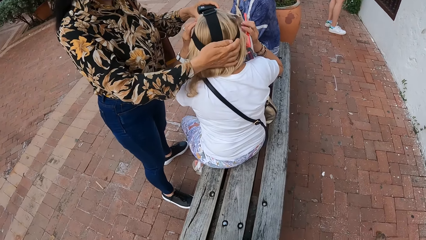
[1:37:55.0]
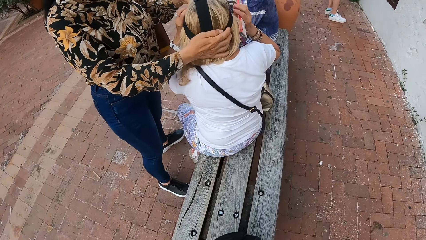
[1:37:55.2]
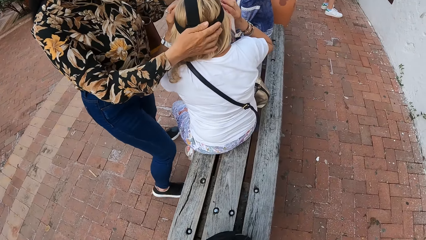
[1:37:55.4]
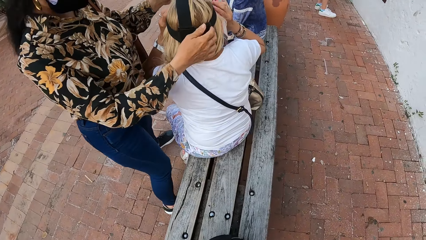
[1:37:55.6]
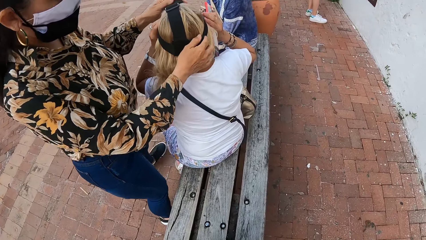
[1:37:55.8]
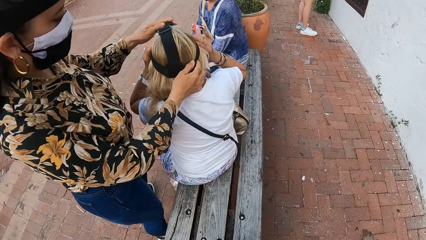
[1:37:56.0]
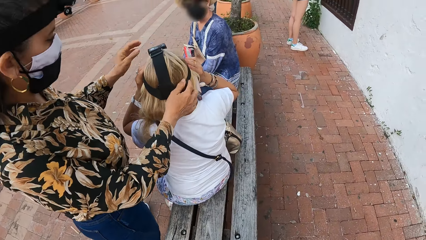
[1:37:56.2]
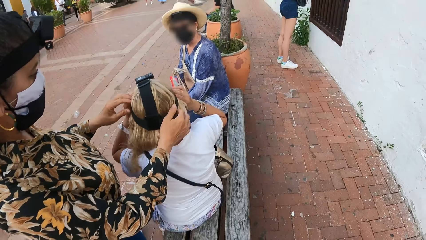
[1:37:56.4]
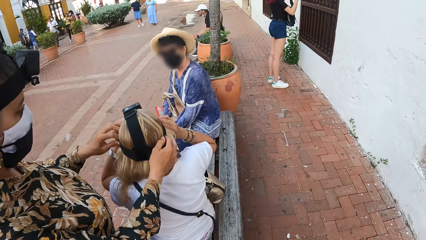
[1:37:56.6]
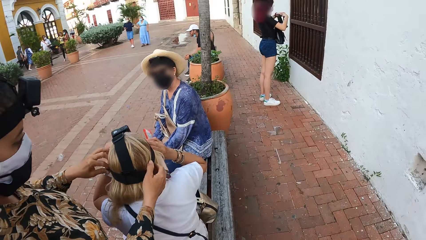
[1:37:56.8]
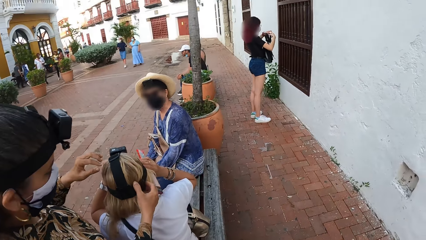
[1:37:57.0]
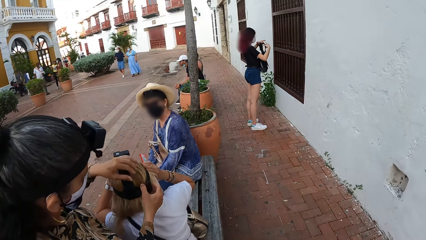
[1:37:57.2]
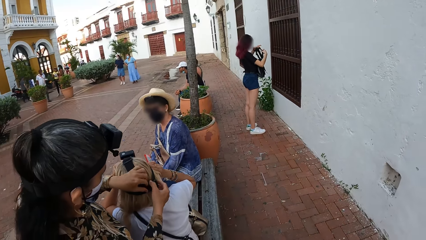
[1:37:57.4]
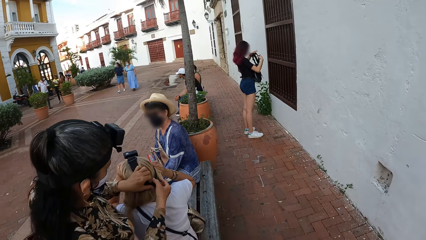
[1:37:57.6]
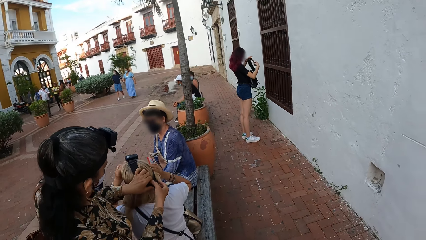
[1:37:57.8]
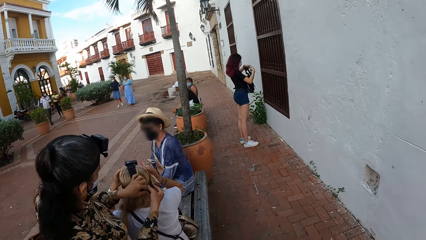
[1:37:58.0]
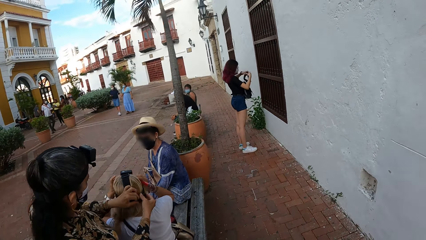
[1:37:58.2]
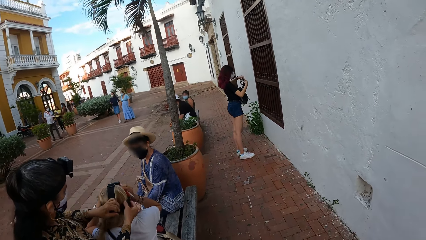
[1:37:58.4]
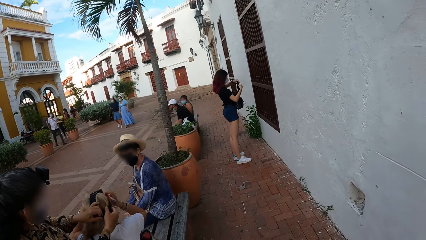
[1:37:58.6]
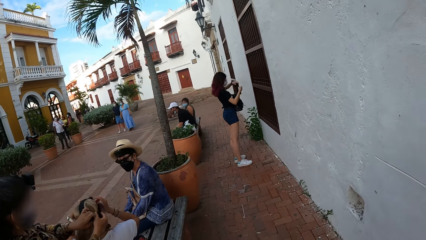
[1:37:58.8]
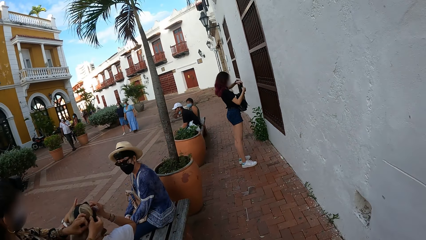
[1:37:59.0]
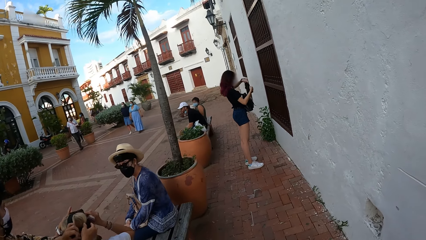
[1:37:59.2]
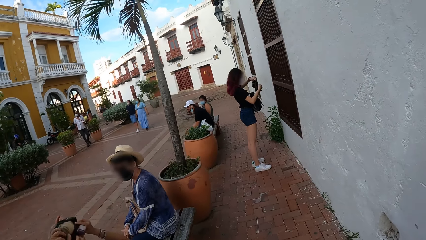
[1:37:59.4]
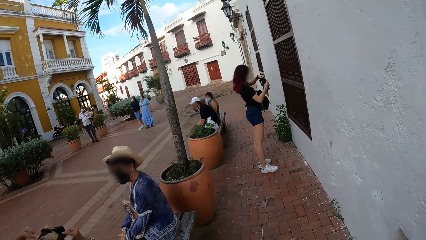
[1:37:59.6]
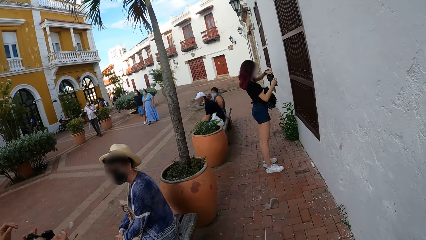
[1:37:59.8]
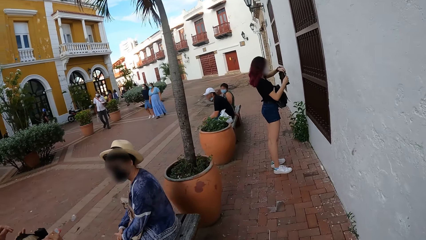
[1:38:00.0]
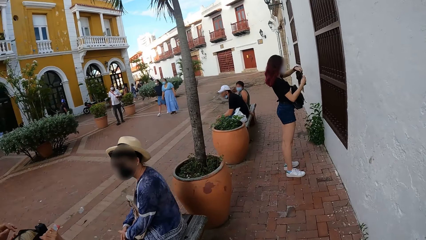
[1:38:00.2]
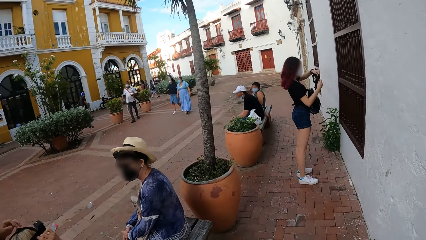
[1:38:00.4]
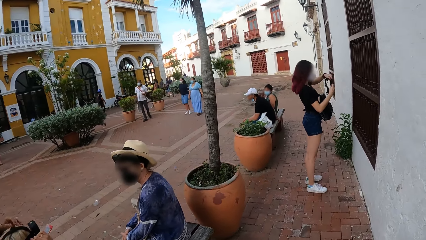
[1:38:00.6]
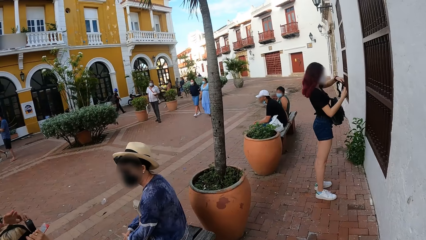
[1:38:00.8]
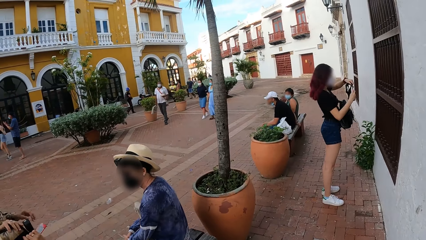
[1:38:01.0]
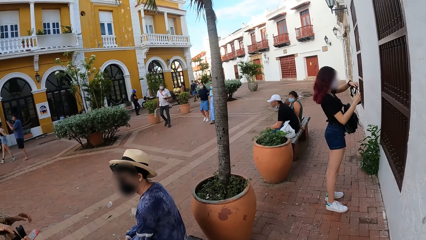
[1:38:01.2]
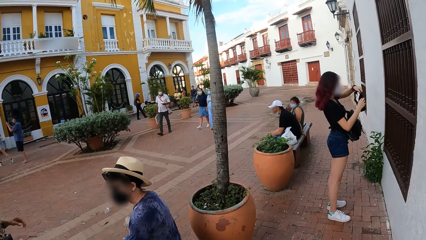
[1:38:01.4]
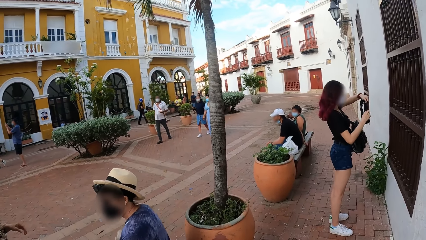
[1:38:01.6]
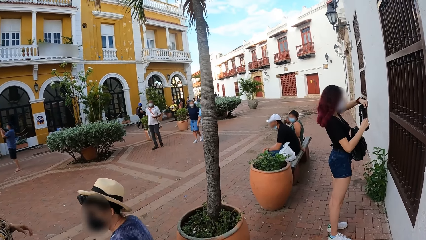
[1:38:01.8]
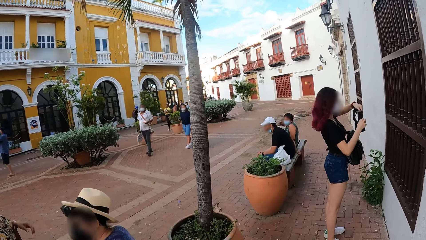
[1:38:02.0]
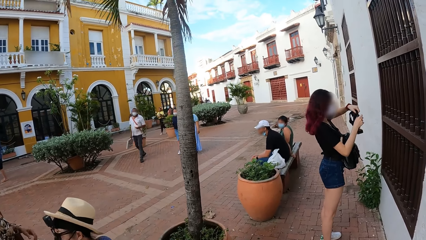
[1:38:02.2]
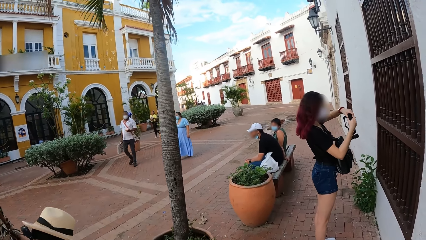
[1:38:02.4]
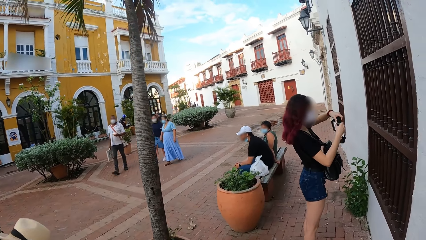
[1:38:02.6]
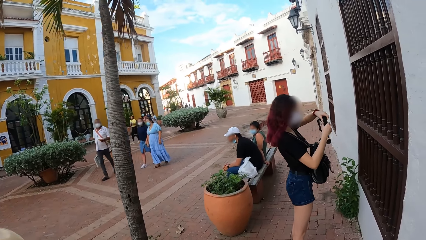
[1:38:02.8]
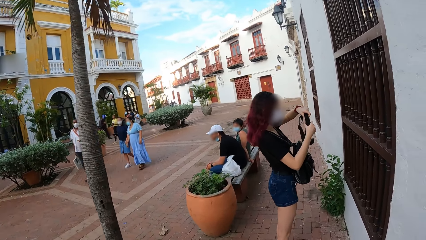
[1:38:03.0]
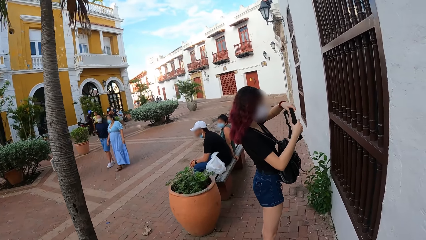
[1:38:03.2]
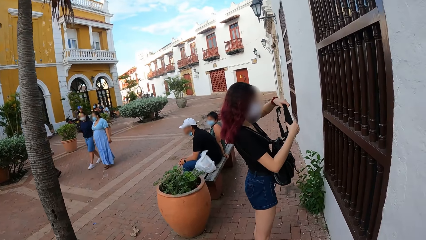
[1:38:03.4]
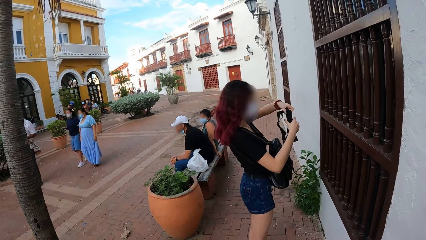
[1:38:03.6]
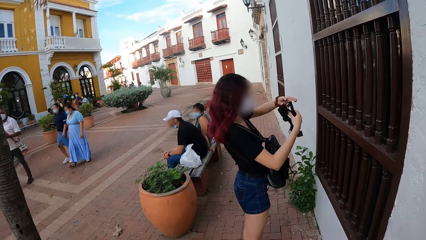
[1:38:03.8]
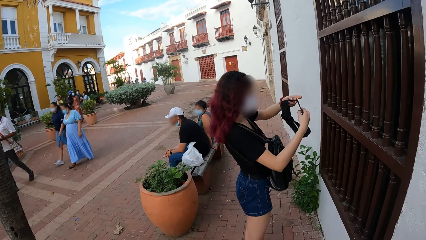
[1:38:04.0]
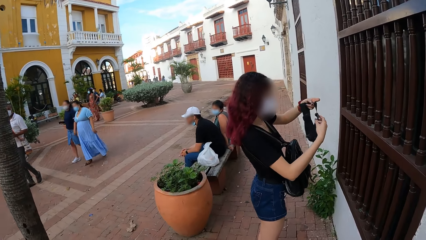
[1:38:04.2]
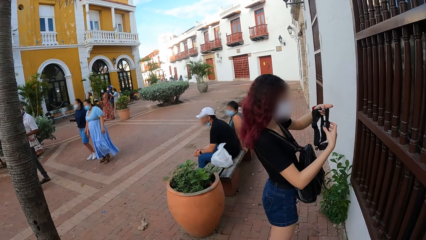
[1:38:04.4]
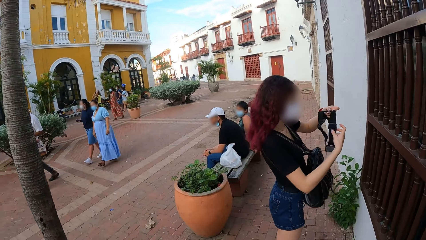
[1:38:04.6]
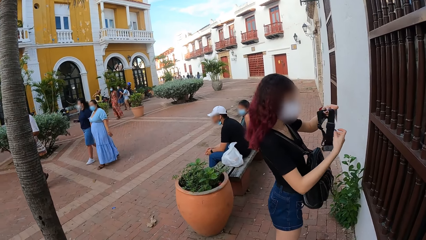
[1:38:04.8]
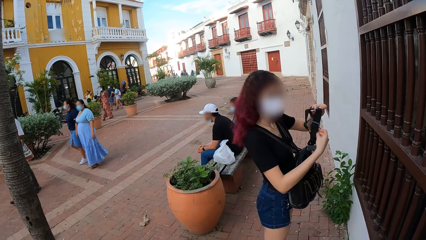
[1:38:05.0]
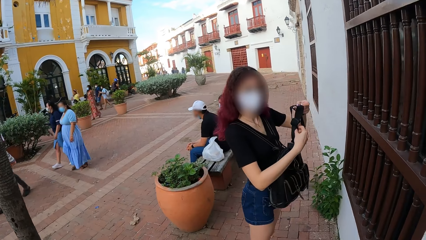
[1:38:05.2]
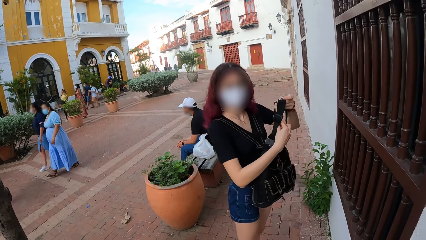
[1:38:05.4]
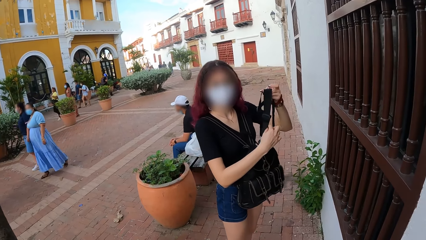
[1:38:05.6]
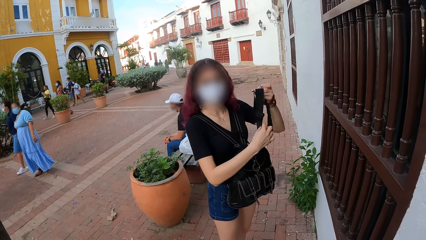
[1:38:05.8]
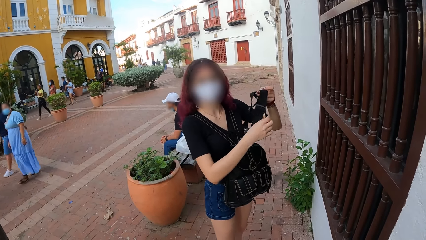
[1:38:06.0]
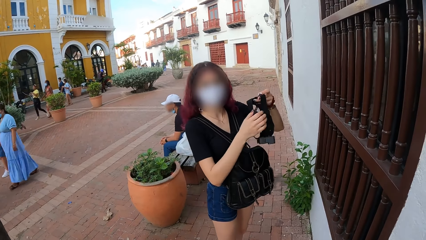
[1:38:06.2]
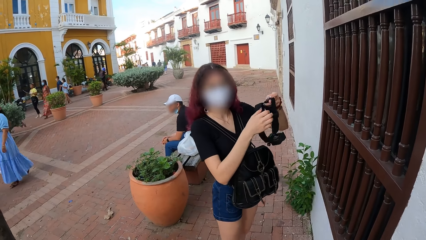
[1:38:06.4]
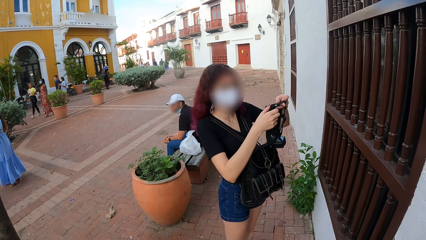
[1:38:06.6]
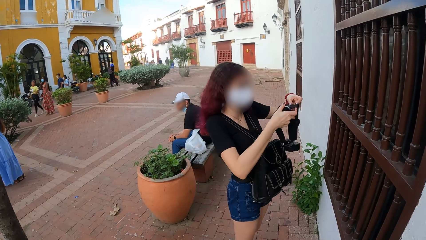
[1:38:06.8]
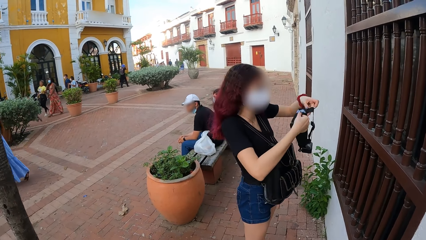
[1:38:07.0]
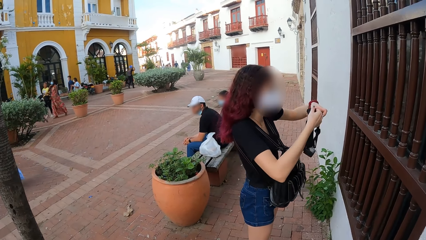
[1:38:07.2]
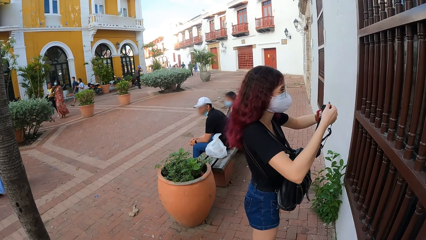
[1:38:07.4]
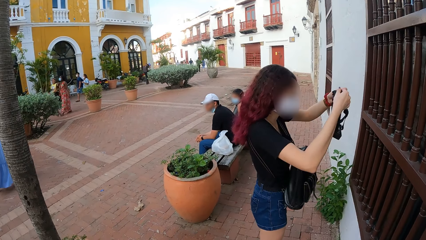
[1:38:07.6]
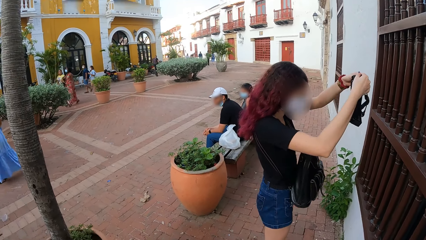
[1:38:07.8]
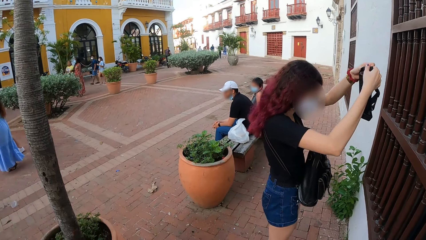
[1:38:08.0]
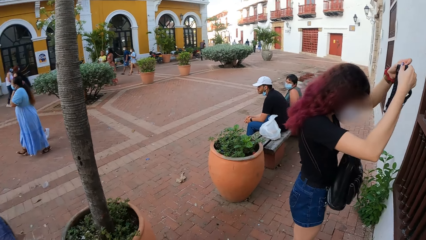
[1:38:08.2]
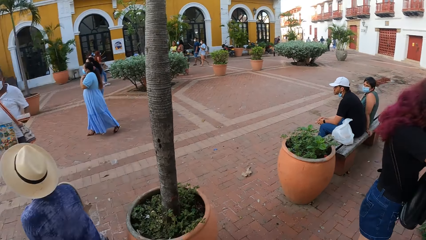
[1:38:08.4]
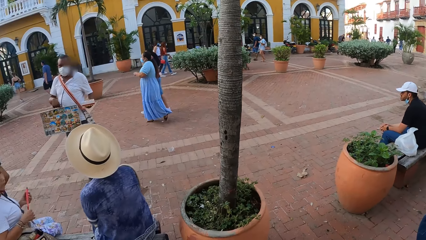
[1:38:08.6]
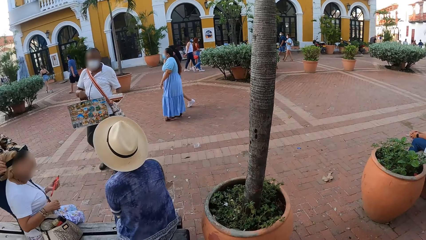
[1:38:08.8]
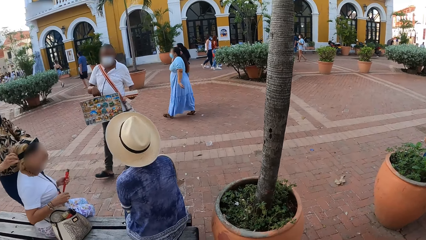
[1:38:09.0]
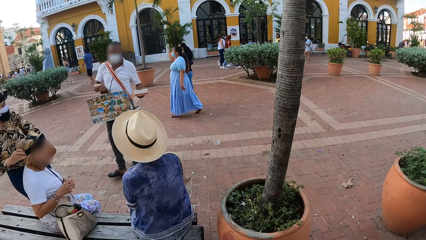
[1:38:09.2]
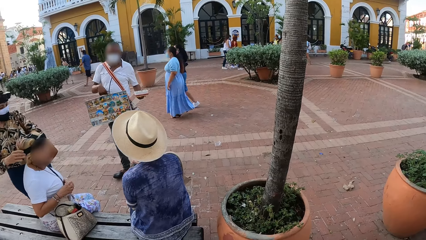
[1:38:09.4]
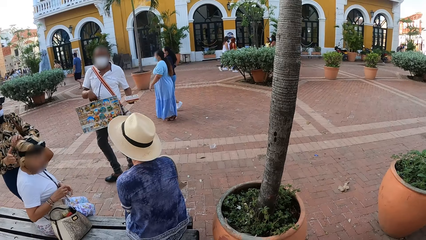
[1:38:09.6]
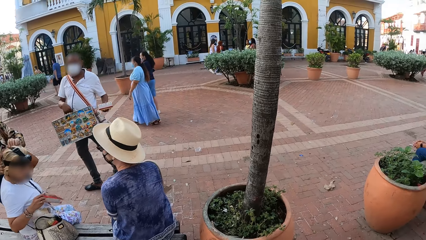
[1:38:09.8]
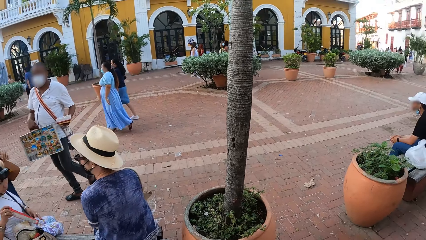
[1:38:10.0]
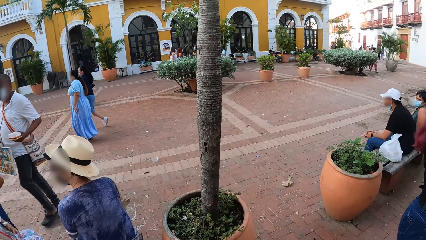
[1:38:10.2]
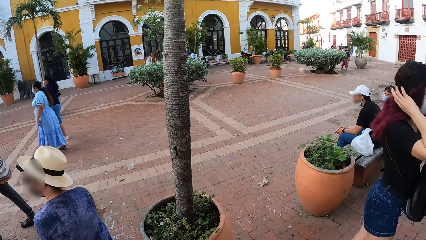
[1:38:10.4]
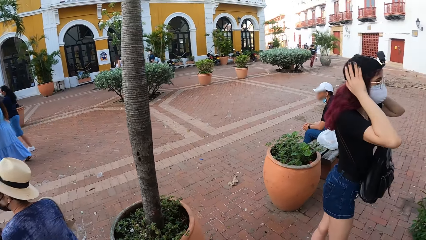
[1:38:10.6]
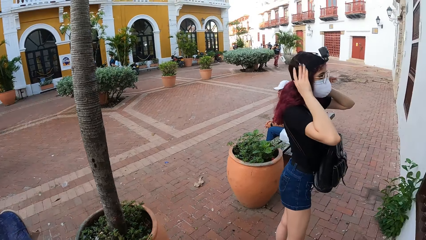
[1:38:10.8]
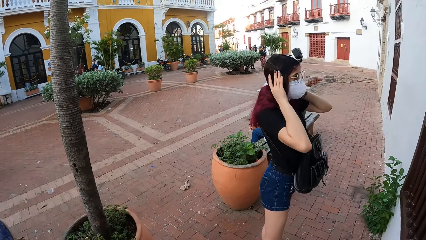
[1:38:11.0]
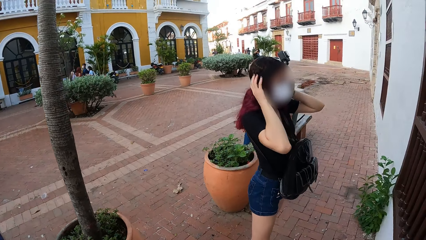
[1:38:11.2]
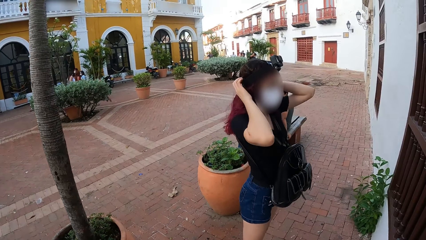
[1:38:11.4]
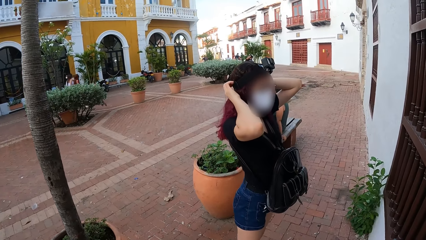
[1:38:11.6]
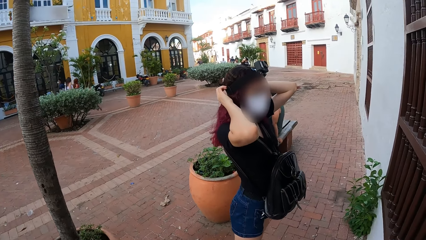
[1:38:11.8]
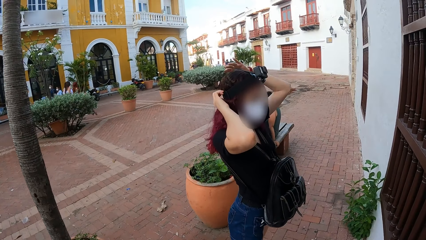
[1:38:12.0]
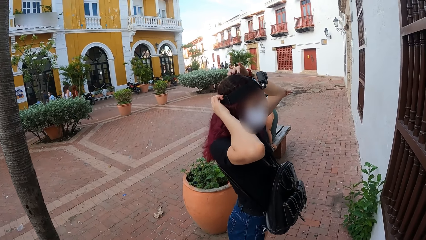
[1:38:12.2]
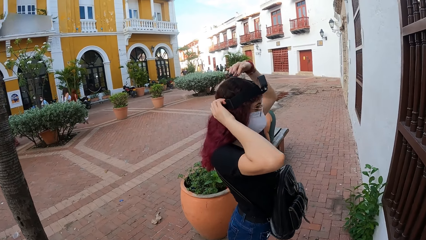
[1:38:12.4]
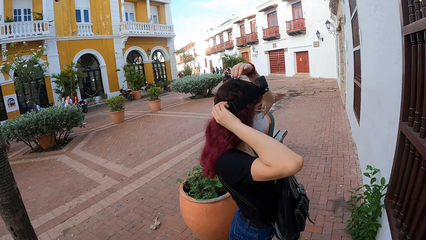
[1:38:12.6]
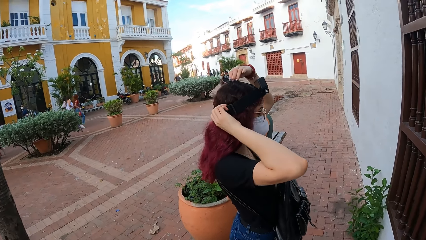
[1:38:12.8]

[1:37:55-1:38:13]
A woman adjusts the head strap with both hands. Another woman adjusts the head strap on the first woman's head with both hands. The camera wearer walks towards a person. They talk to the person. A third woman wears the camera over her head with both hands. A man holds a container in his left hand. The man holds a banner in his right hand. The camera wearer looks around the road. A fourth woman interacts with the man. The third woman adjusts the head strap on her head with both hands.
